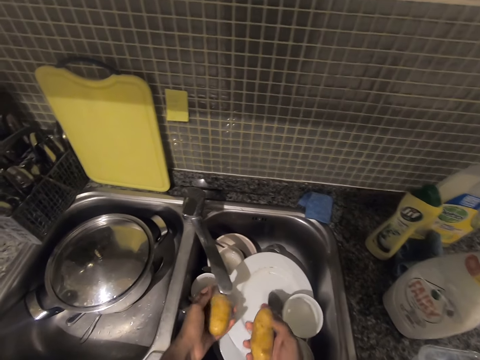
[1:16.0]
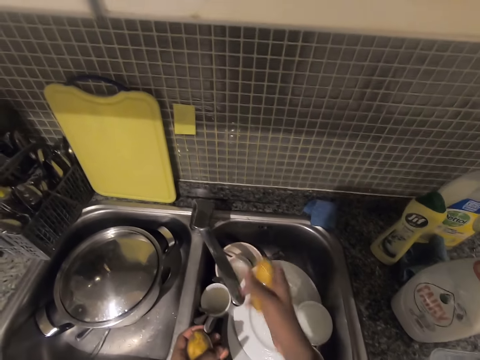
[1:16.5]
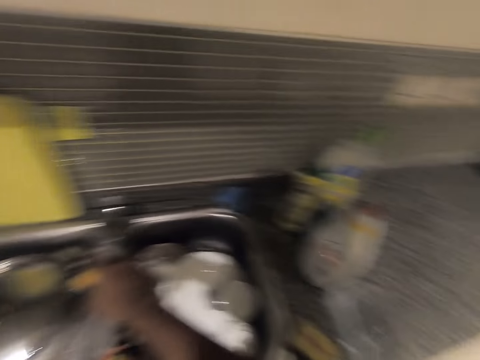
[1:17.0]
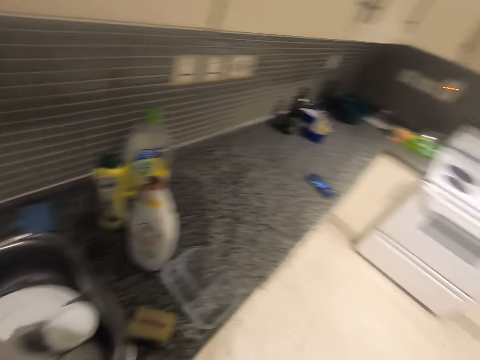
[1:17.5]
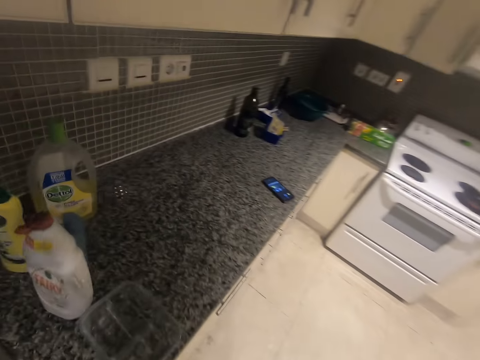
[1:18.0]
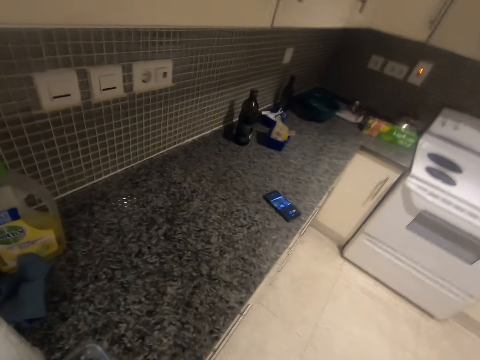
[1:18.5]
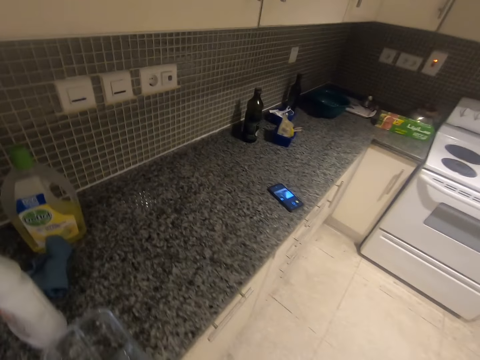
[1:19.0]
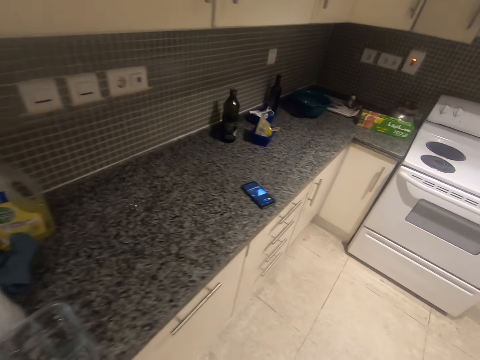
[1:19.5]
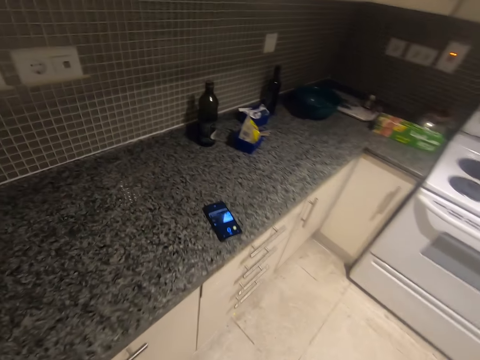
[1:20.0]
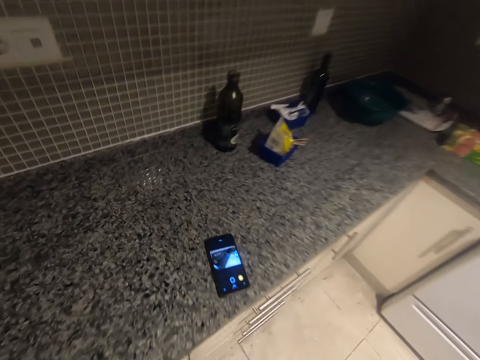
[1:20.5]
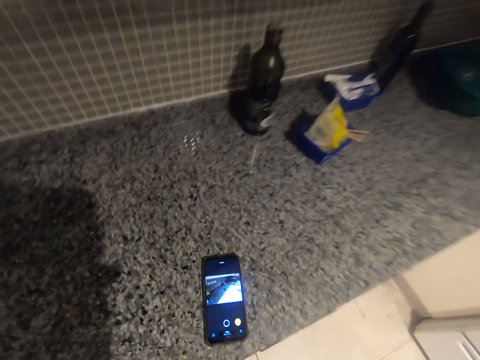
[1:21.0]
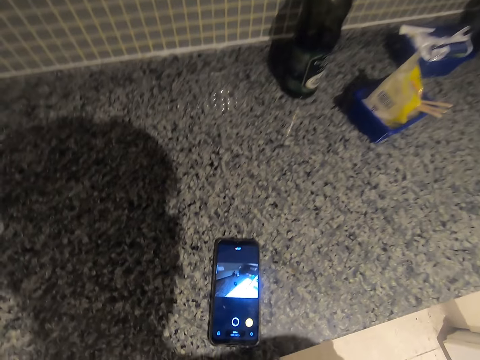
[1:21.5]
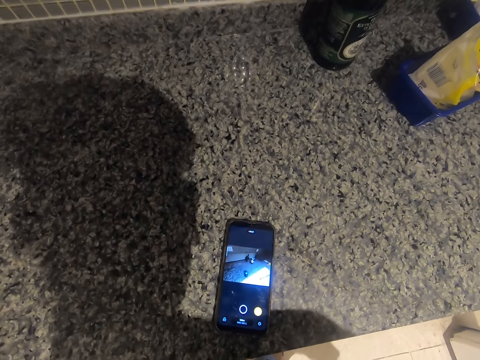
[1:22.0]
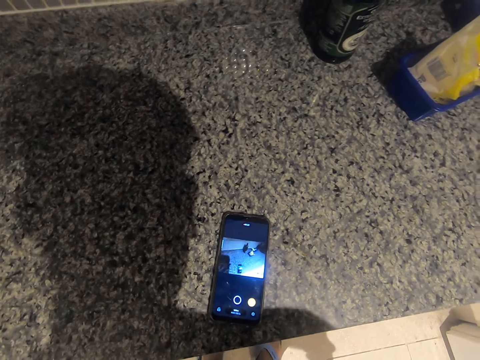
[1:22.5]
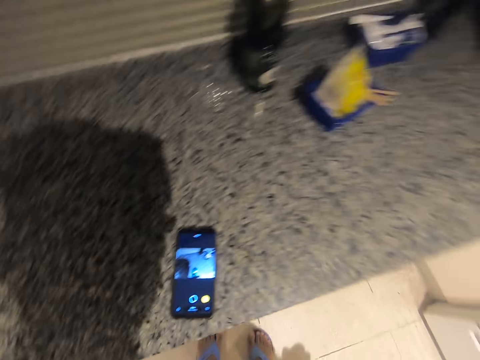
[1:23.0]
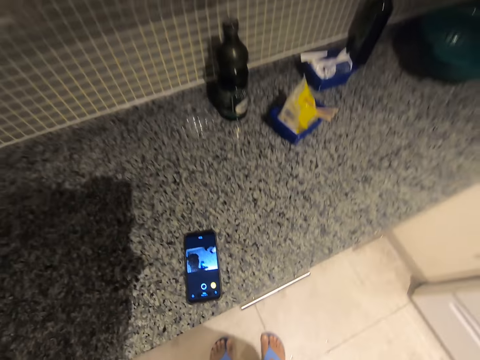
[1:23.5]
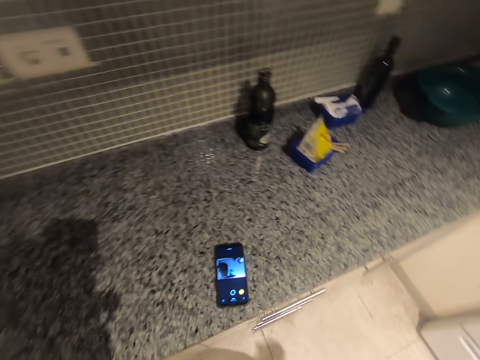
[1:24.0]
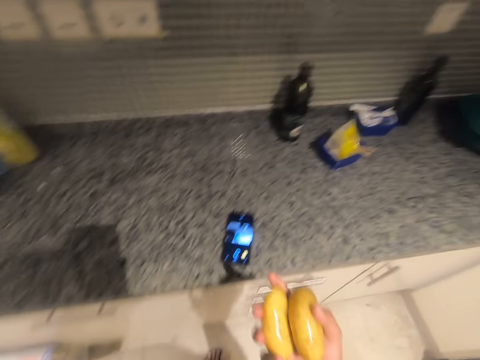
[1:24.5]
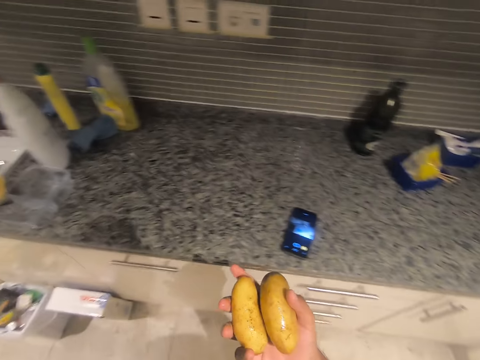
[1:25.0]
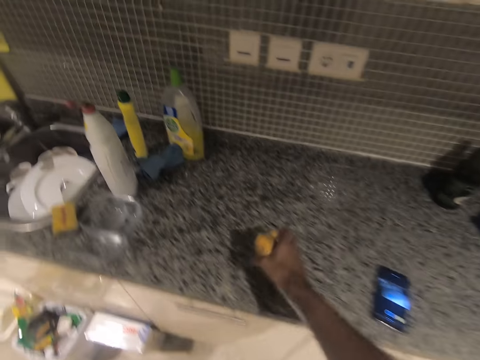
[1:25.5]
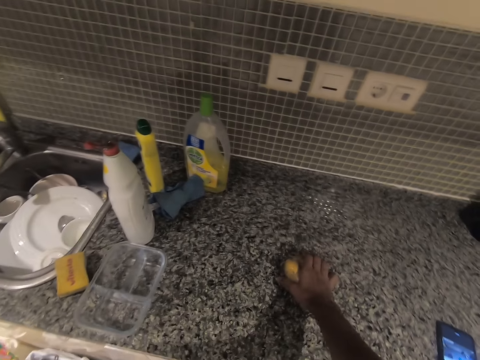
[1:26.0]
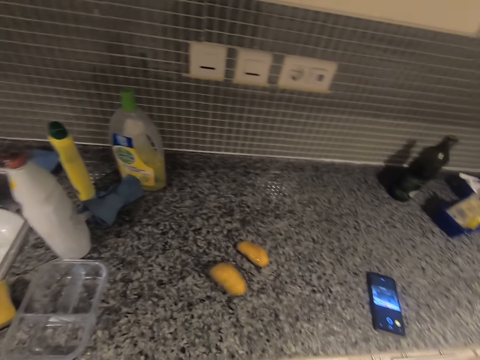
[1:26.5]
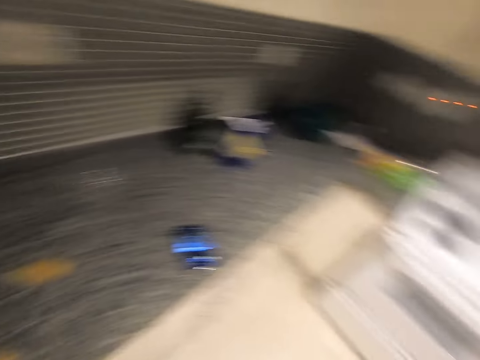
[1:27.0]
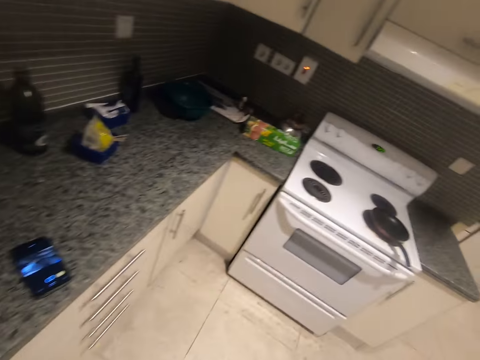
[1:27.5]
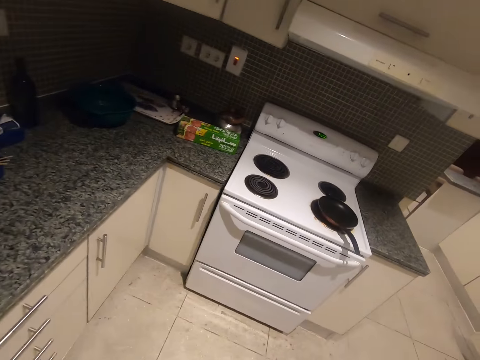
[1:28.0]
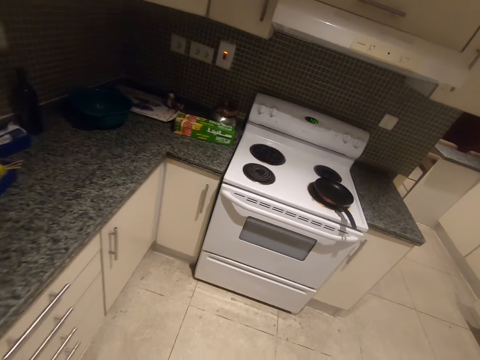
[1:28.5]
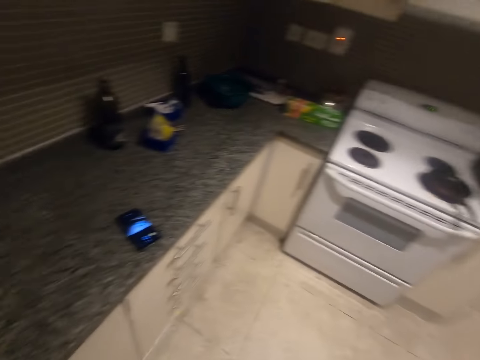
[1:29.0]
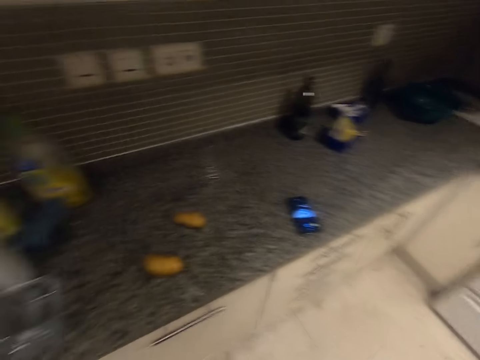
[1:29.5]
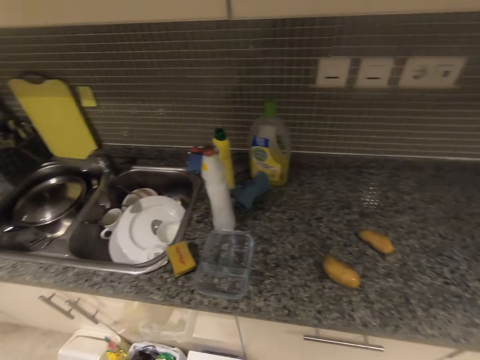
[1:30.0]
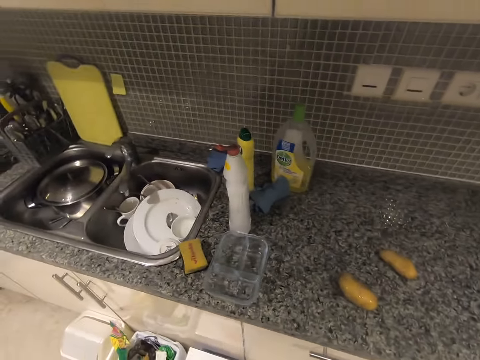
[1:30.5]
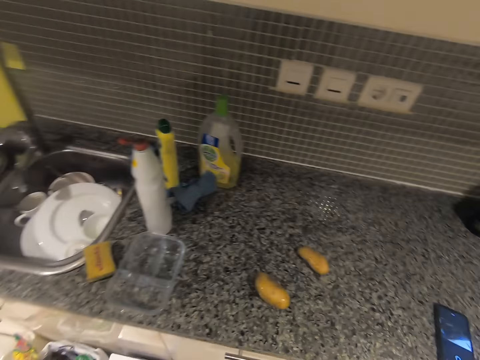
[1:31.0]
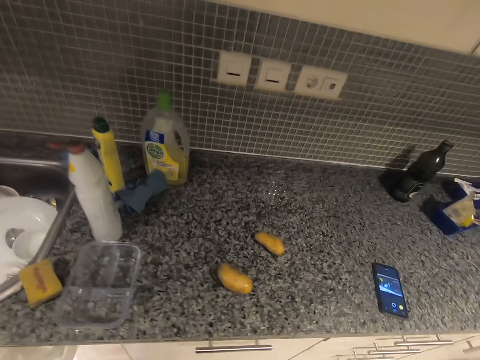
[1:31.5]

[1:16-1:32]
The camera wearer turns off the tap of the kitchen sink. They walk towards his phone. They check his phone. They drop the washed potatoes on the kitchen cabinet. They face the direction of the cooker.

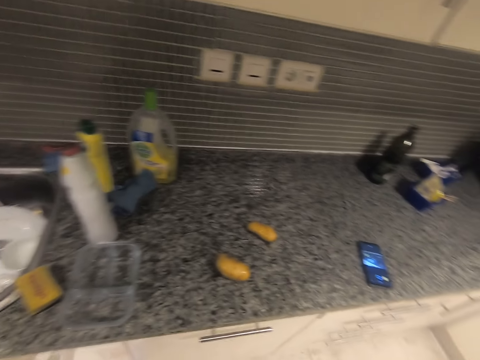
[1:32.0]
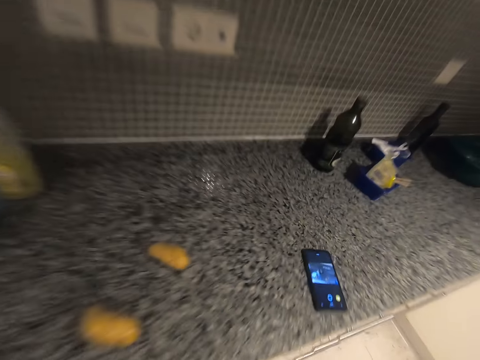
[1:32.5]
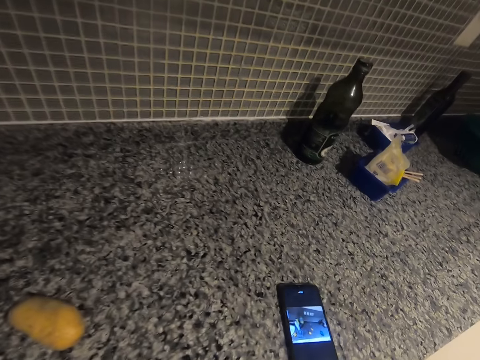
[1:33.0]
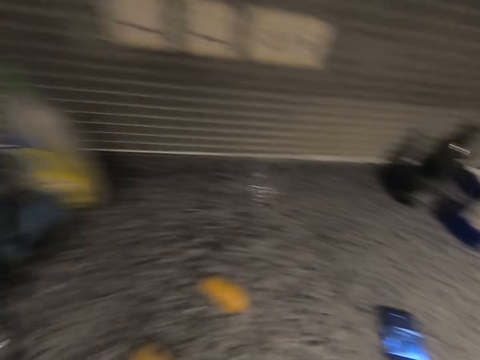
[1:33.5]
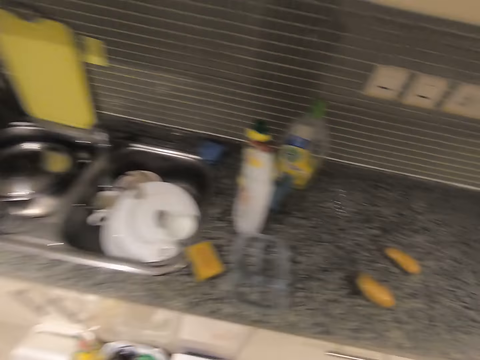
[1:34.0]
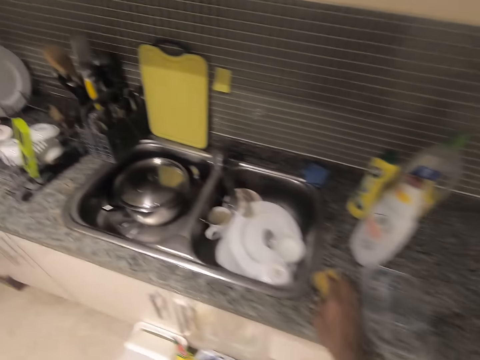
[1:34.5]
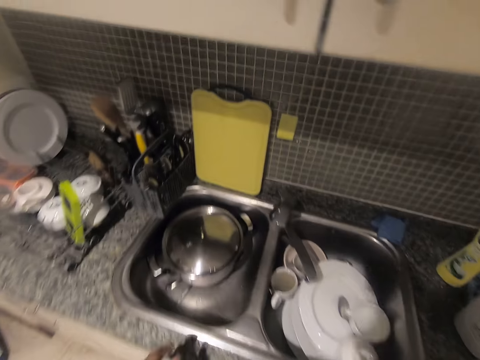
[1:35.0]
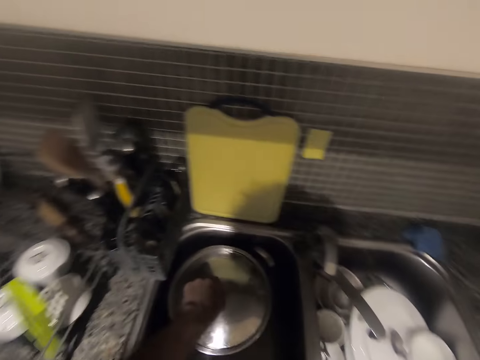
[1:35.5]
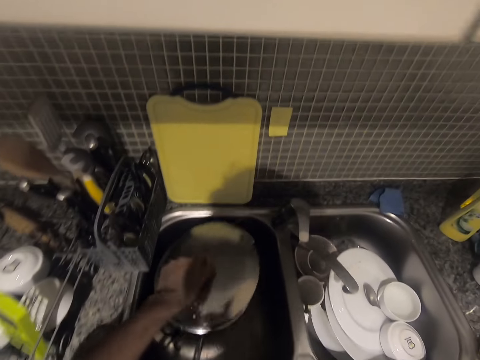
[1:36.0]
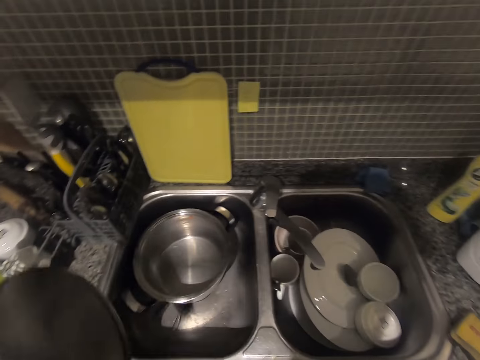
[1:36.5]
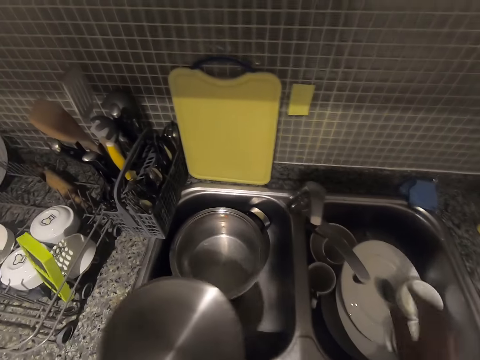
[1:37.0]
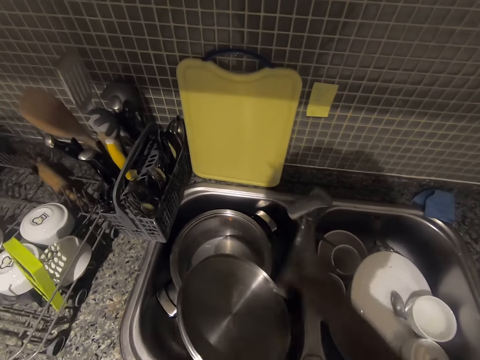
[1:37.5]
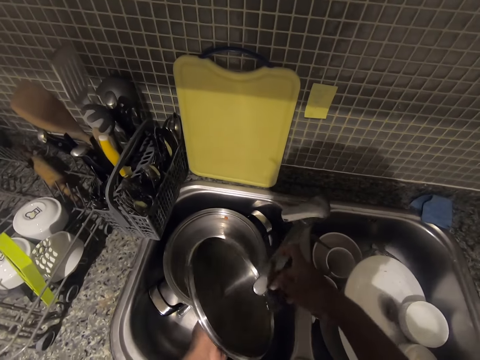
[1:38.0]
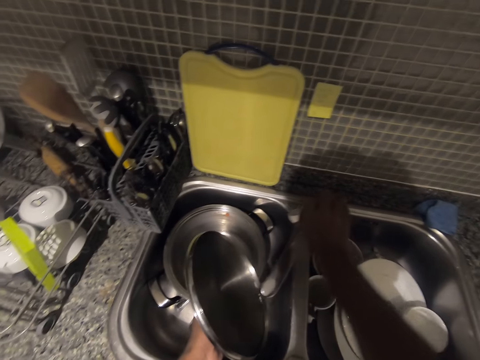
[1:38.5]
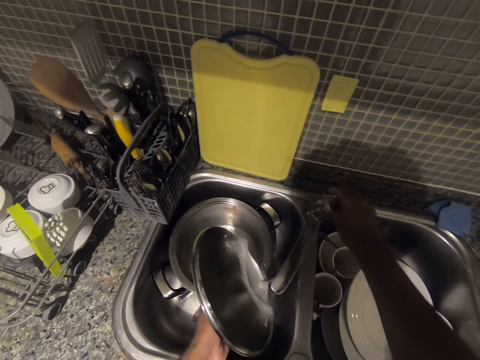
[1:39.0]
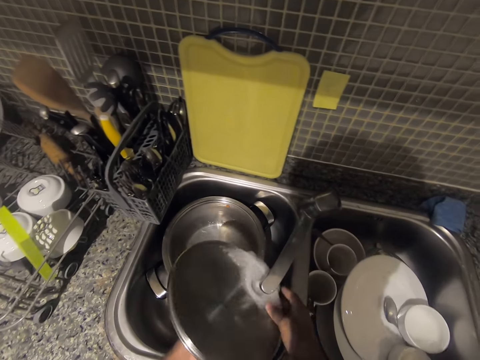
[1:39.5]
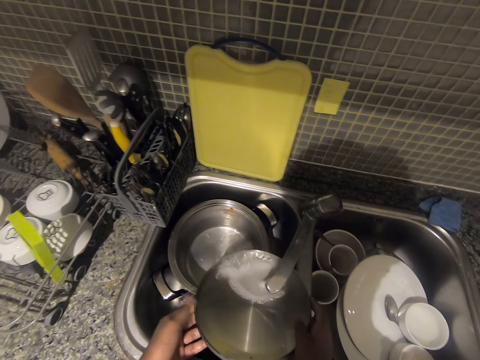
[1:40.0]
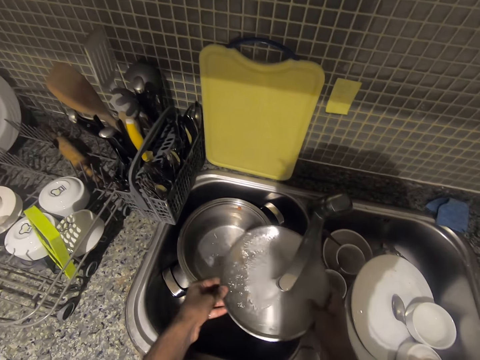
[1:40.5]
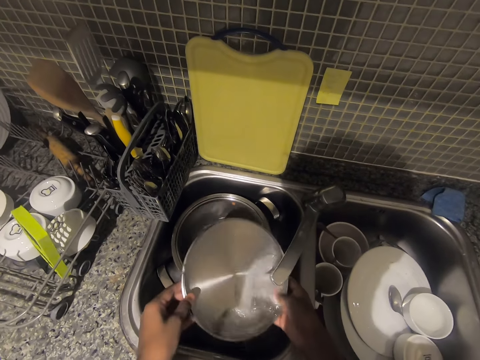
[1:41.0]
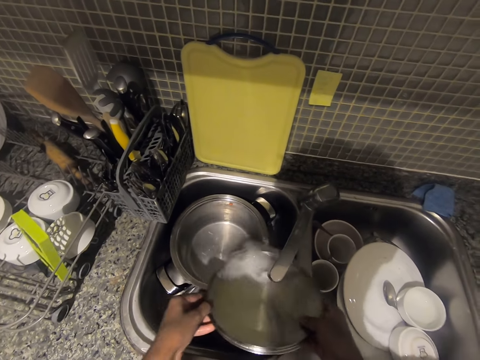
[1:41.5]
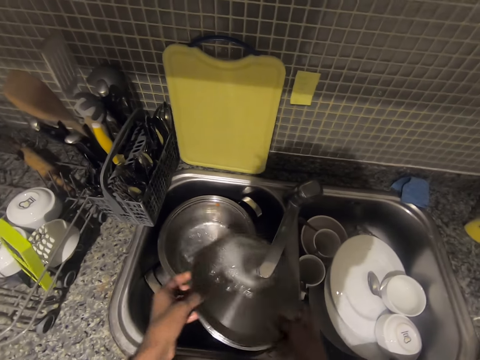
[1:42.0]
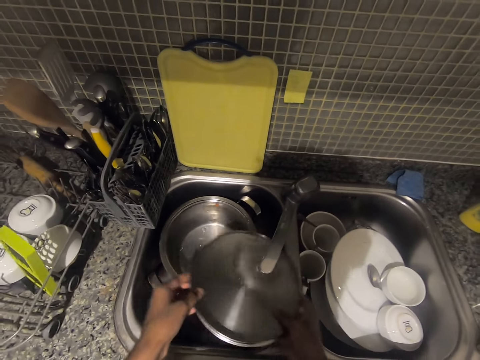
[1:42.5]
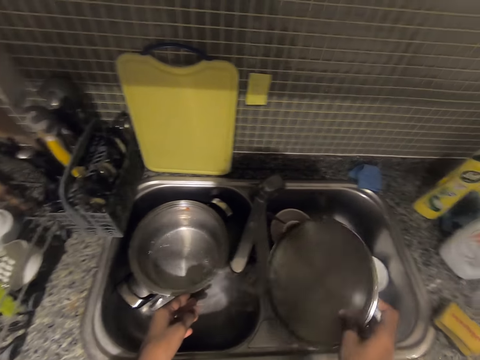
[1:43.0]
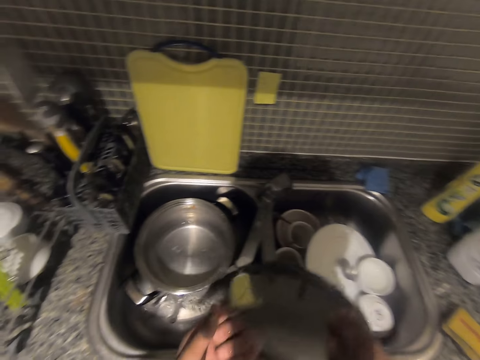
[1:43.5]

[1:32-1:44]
The camera wearer checks his phone. He moves towards the kitchen sink. He picks up the cover of a cooking pot. He adjusts the tap of the kitchen sink. He turns on the tap of the kitchen sink. He cleans the cover of the cooking pot with water.
